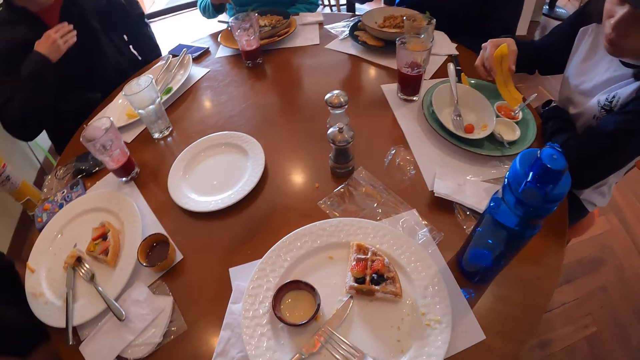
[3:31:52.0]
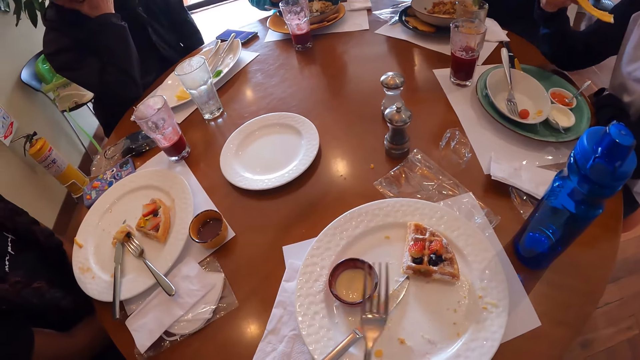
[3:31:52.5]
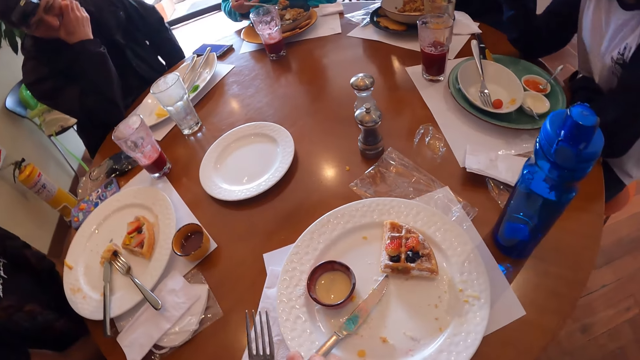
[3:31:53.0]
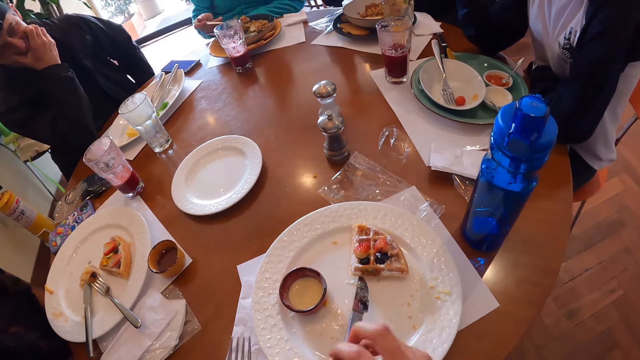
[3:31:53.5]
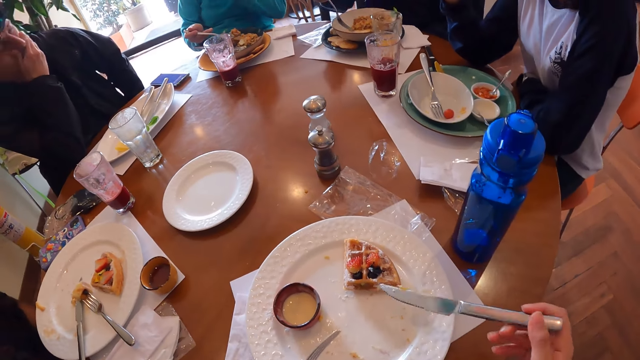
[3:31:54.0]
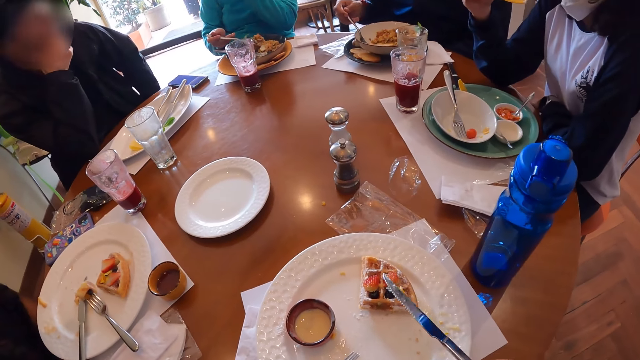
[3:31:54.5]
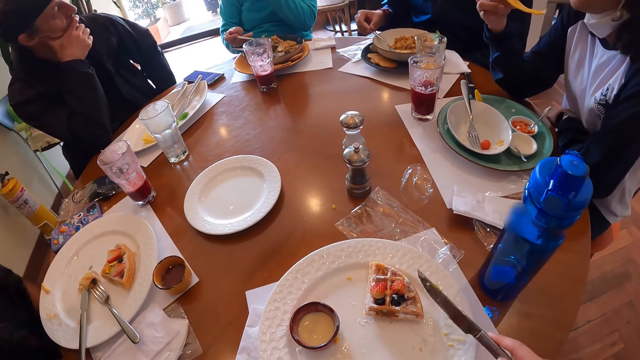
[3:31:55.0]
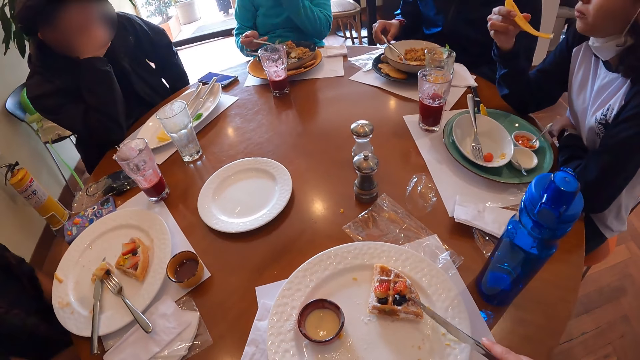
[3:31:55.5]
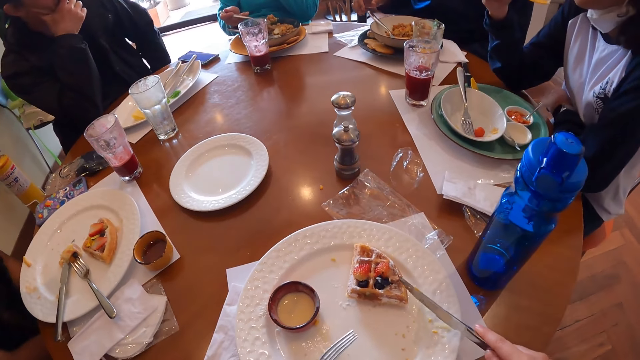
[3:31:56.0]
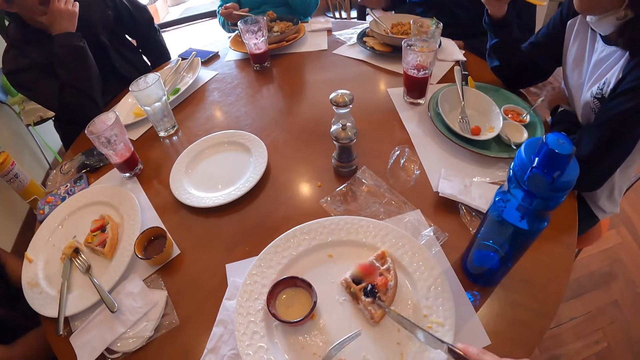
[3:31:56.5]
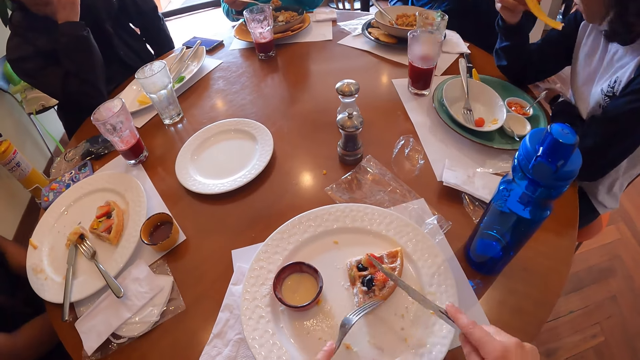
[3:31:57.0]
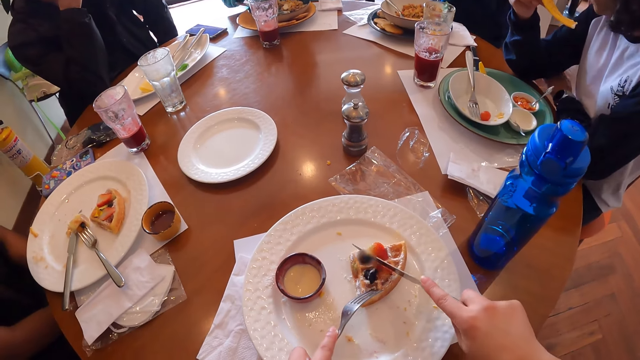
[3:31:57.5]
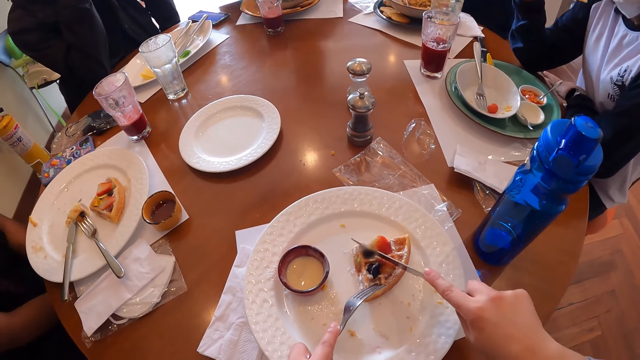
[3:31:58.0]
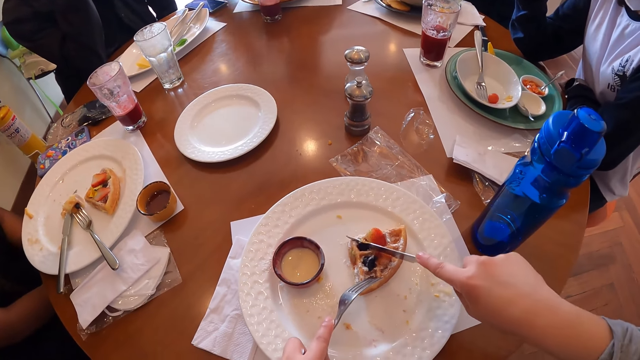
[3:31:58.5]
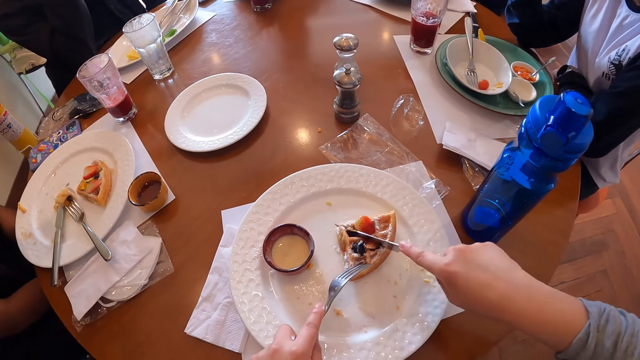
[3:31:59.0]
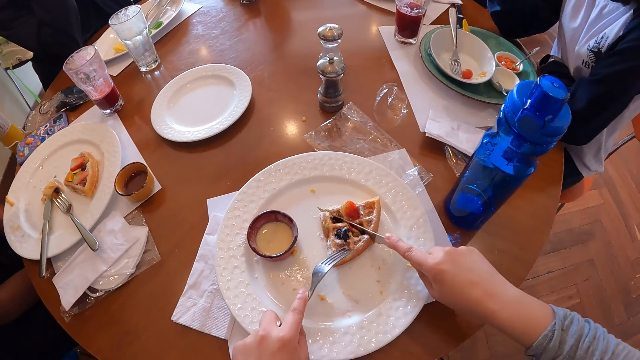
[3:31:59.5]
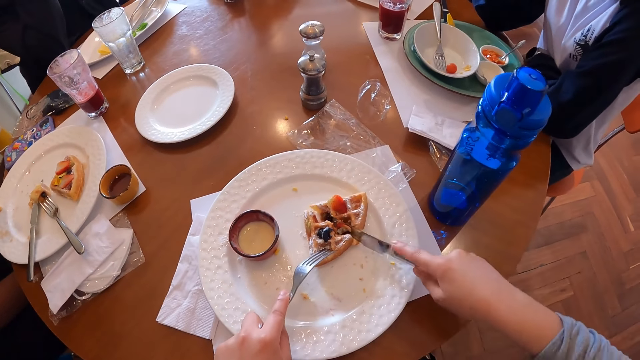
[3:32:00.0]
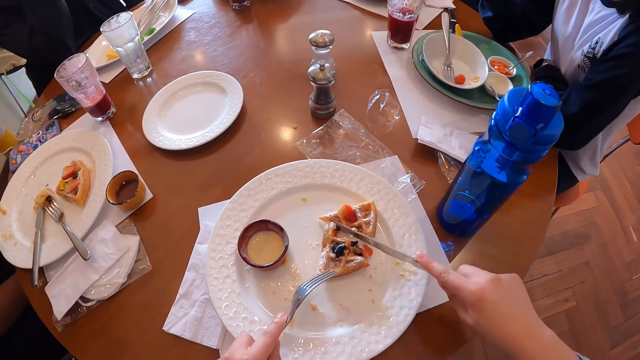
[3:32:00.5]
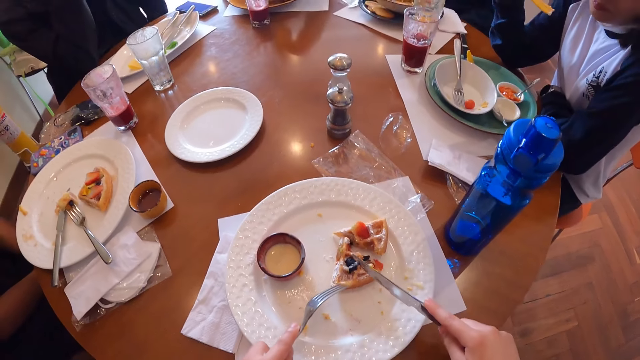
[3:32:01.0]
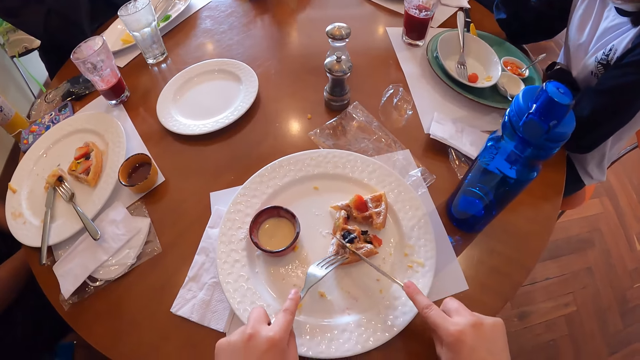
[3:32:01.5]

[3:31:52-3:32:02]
The man eats from the fork in his right hand. The woman eats from the slice of chips in her right hand. Another woman picks some porridge with the fork in her right hand. The camera wearer picks a table knife from the plate on the table with her right hand. The man places the fork in the white plate with his right hand. The camera wearer cuts some waffles with the fork in her left hand and the table knife in her right hand.

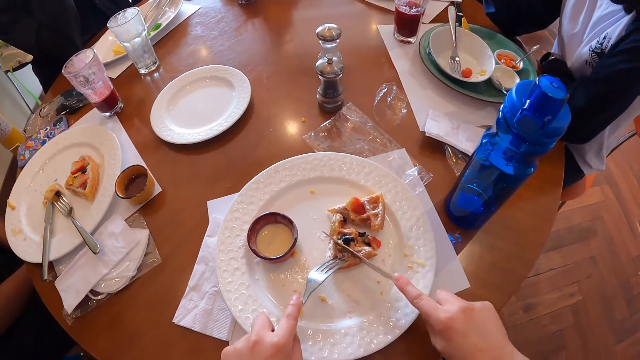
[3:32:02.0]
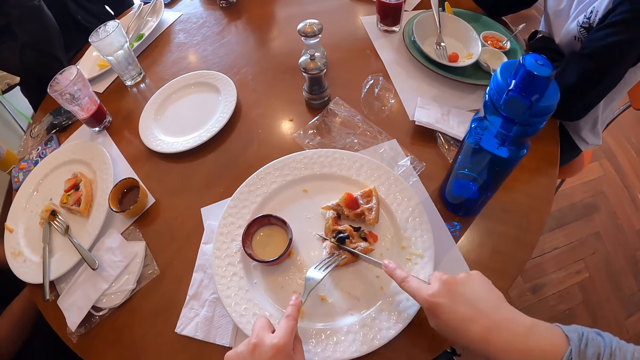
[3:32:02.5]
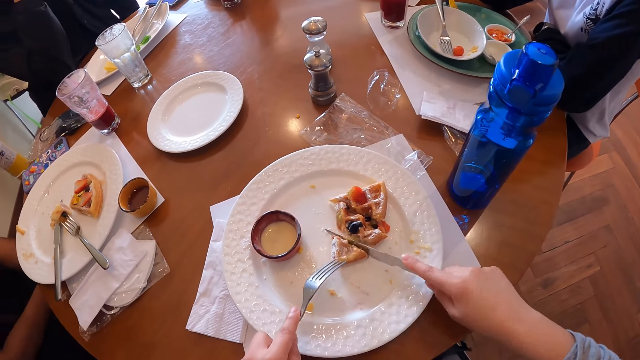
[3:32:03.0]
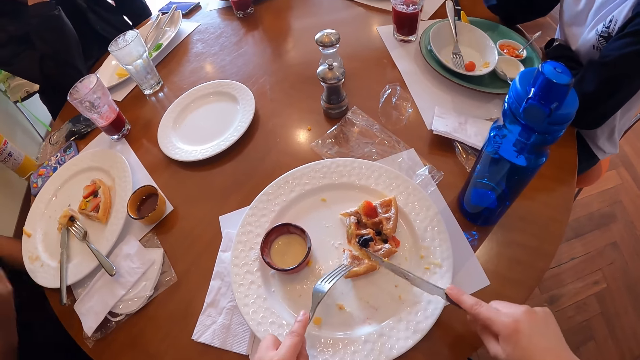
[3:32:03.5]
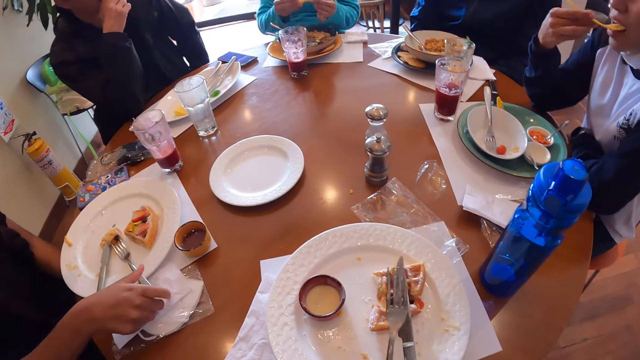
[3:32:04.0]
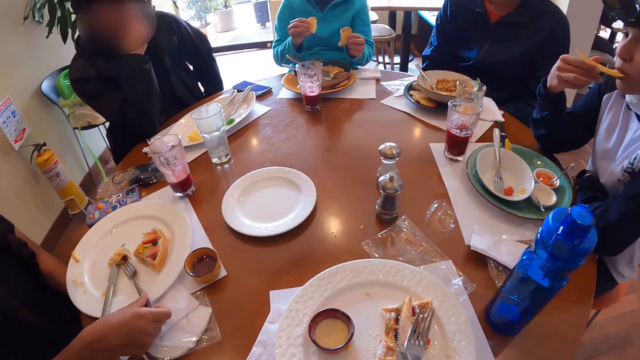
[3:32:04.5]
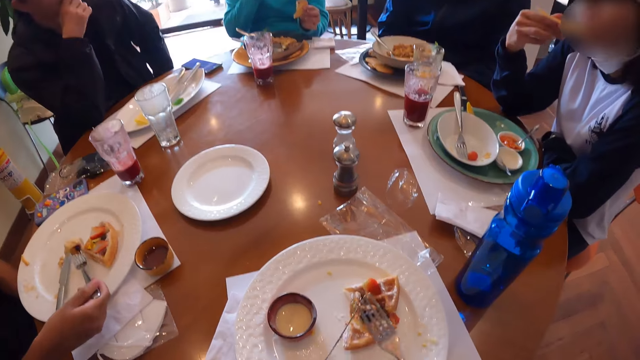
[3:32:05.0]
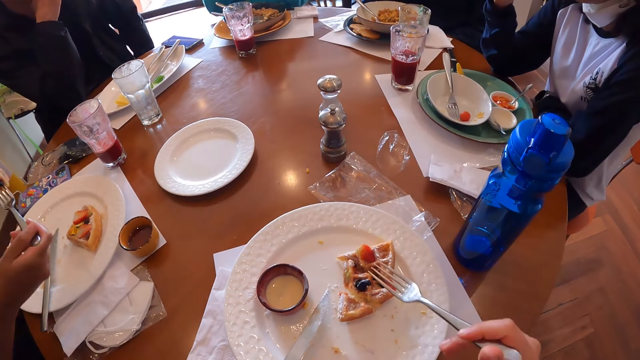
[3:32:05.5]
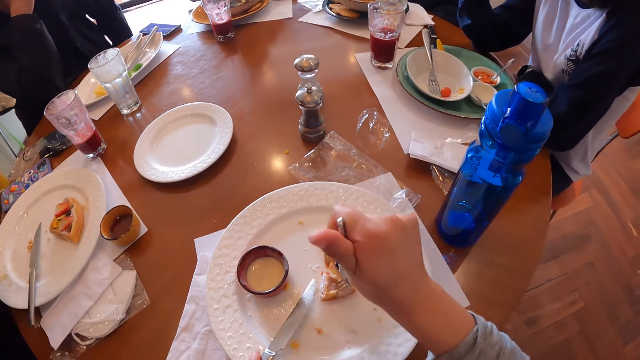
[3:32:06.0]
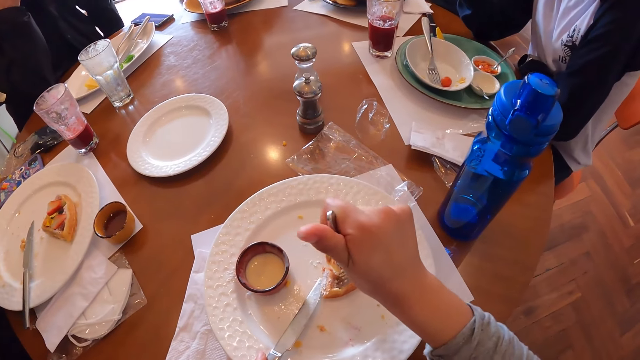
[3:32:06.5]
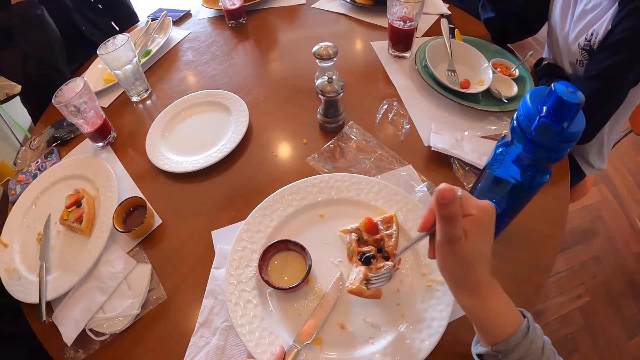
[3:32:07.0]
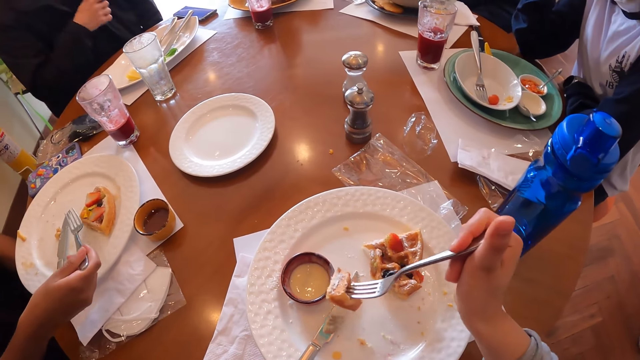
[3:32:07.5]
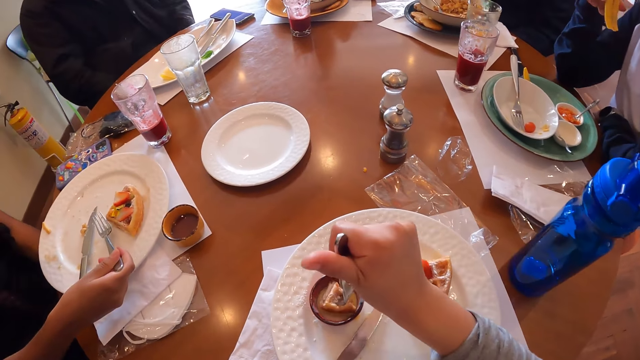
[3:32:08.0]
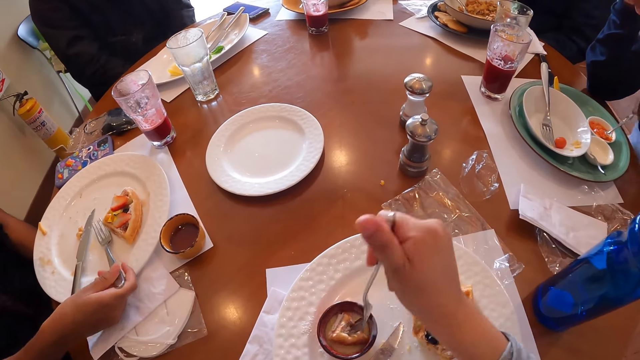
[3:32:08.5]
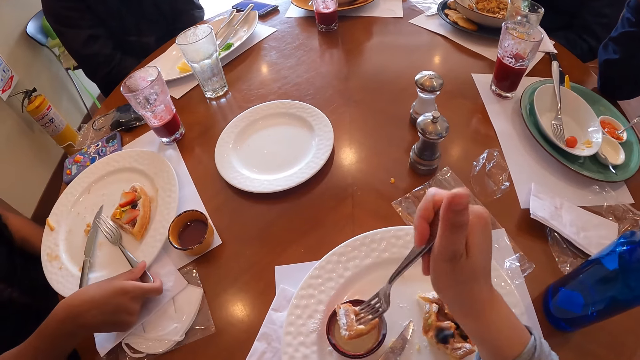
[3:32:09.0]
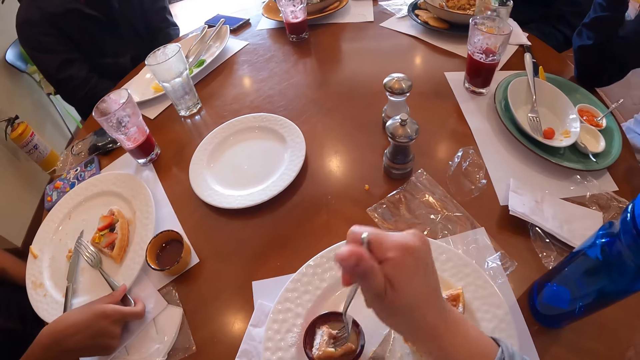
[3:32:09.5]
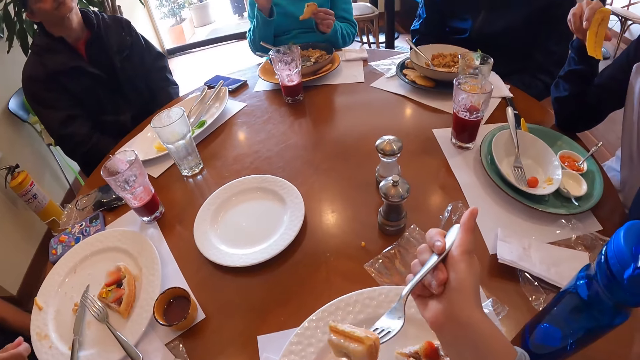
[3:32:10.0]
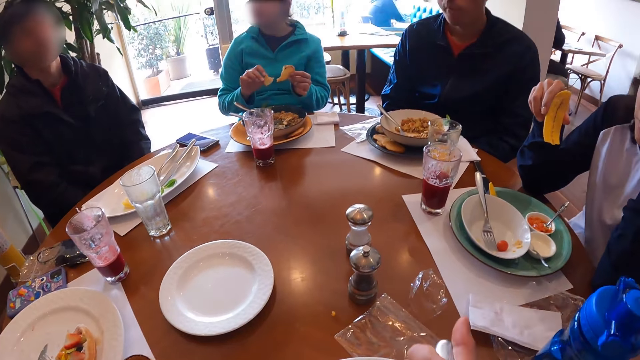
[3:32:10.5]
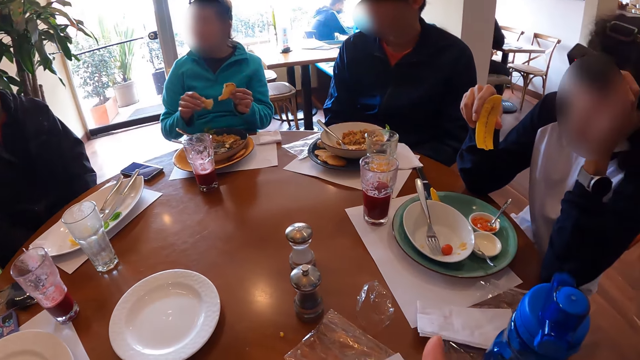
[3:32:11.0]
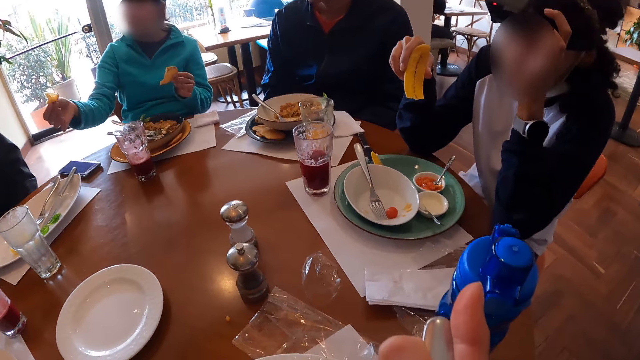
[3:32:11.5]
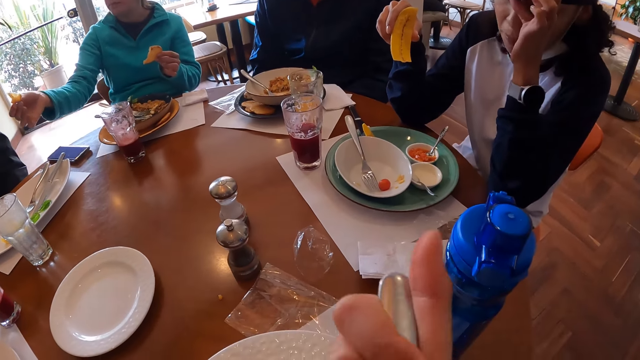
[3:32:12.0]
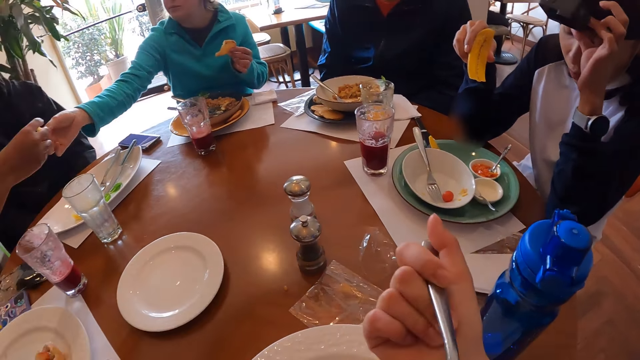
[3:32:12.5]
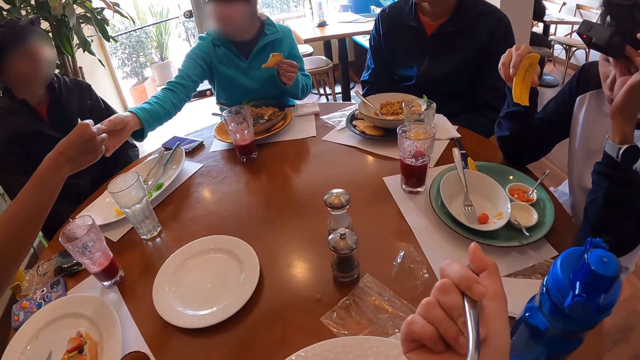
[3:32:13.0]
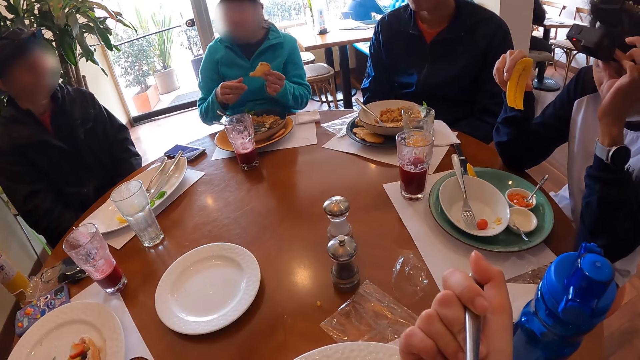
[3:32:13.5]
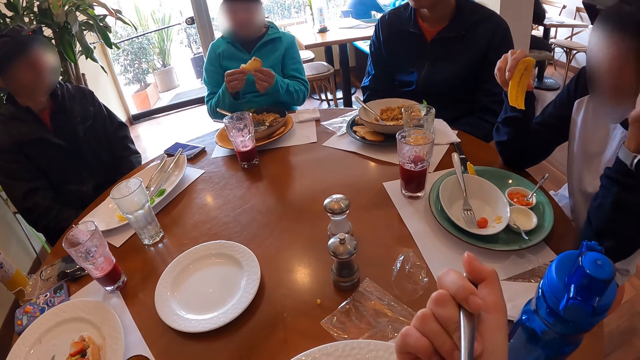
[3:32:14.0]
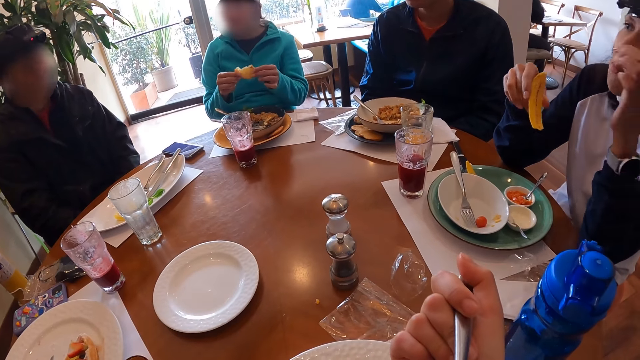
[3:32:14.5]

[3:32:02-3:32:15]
The camera wearer interchanges the fork and table knife in both hands. A woman picks a fork on a plate on the table with her right hand. Another woman eats from the slice of chips in her right hand. A third woman tears the pancake in both hands with both hands. The camera wearer picks some waffles from the plate on the table with the fork in her right hand. She dips the waffles on the fork in a dipping sauce in the mug with her right hand. The first woman places the fork on the plate on the table with her right hand. The camera wearer eats the waffles from the fork in her right hand. The second woman adjusts a camera on her head with her left hand. The third woman passes a slice of pancake to the first woman with her right hand. The first woman collects the slice of pancake from the third woman with her right hand. The third woman holds the slice of pancake with both hands.
